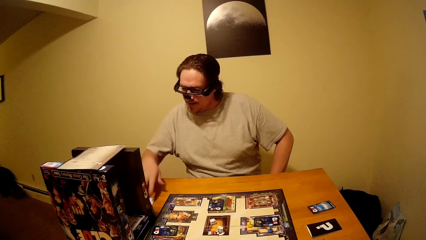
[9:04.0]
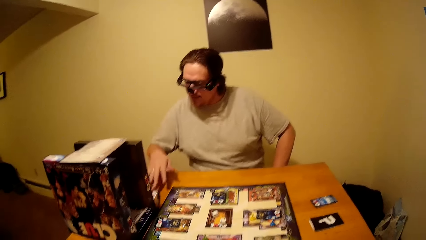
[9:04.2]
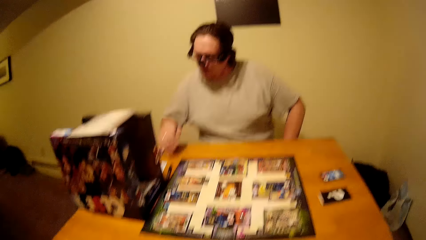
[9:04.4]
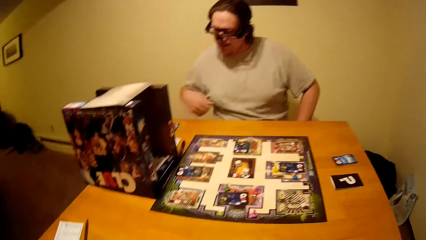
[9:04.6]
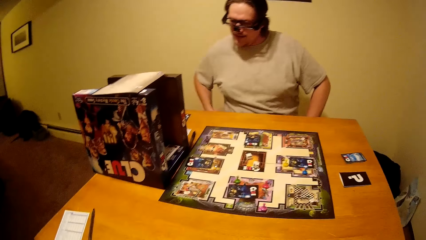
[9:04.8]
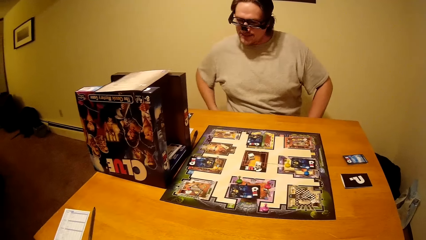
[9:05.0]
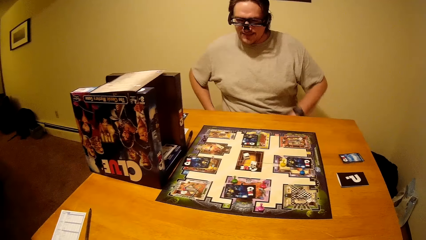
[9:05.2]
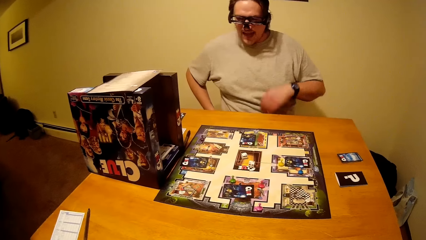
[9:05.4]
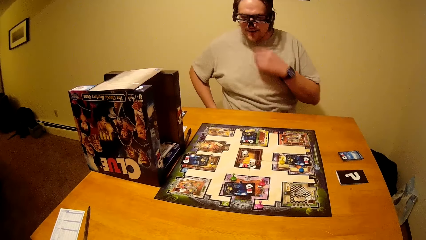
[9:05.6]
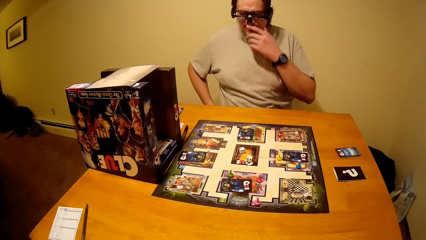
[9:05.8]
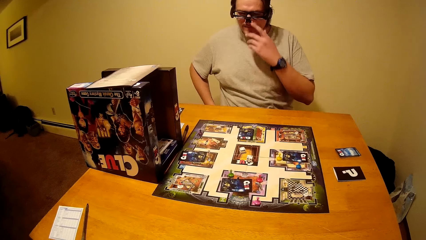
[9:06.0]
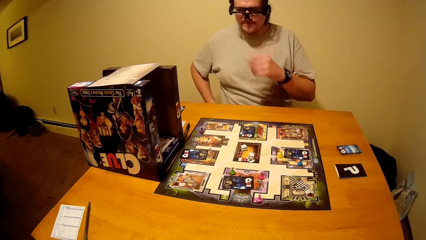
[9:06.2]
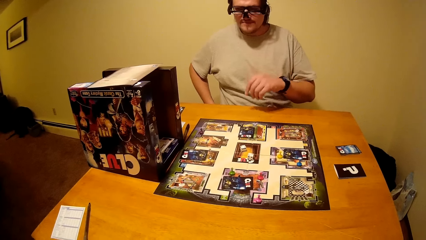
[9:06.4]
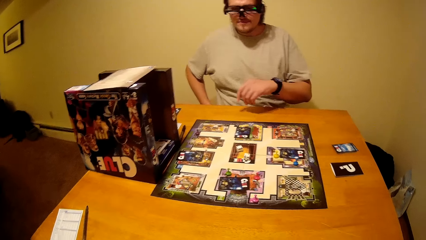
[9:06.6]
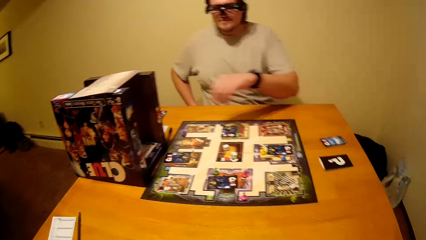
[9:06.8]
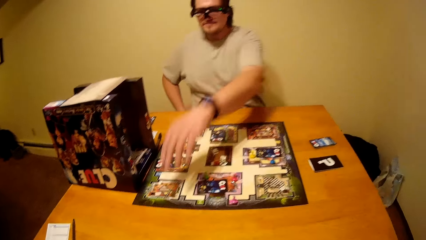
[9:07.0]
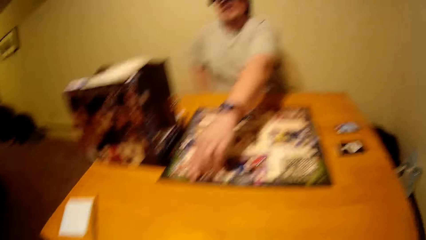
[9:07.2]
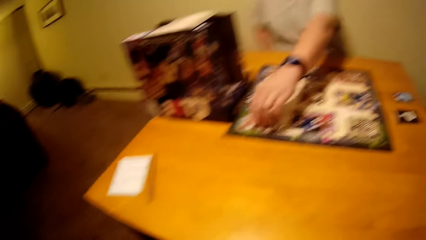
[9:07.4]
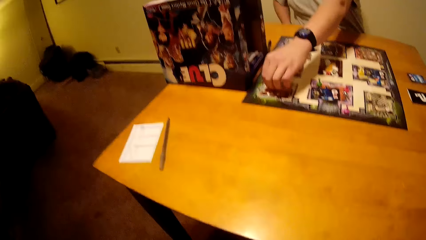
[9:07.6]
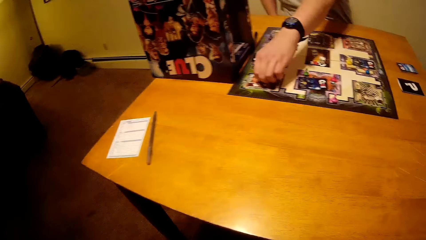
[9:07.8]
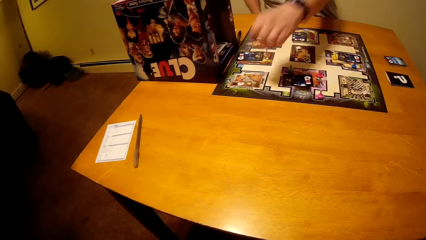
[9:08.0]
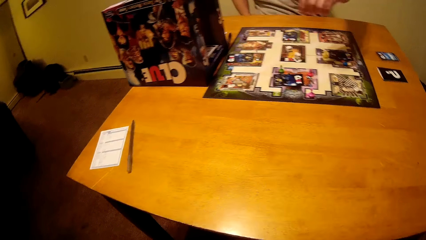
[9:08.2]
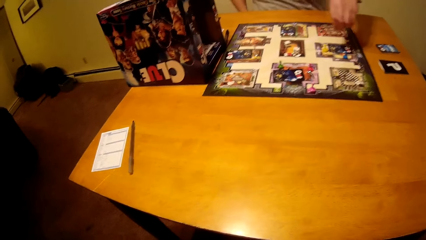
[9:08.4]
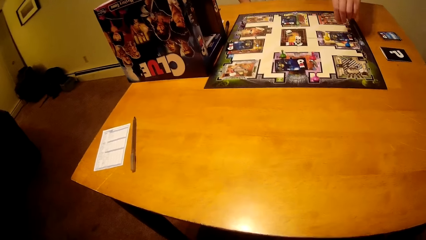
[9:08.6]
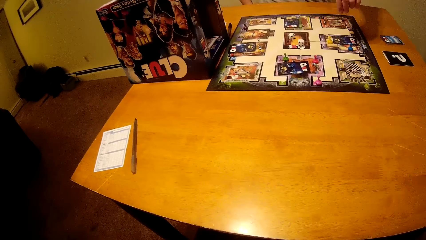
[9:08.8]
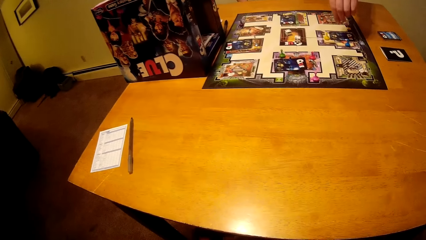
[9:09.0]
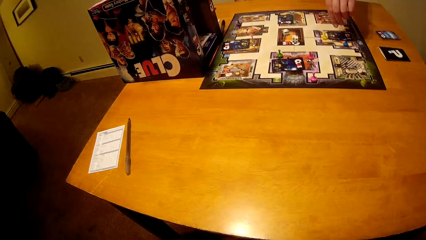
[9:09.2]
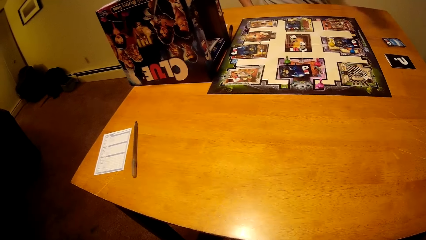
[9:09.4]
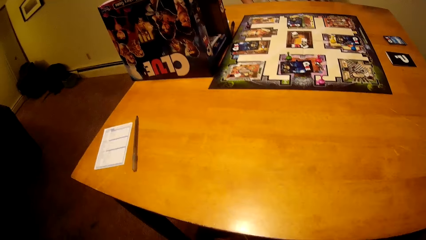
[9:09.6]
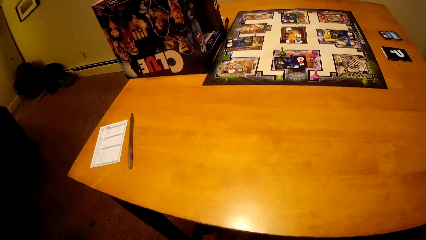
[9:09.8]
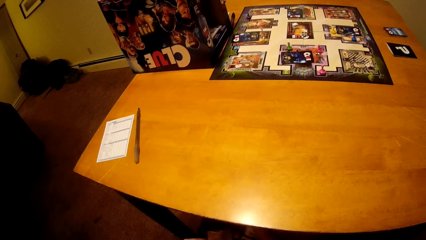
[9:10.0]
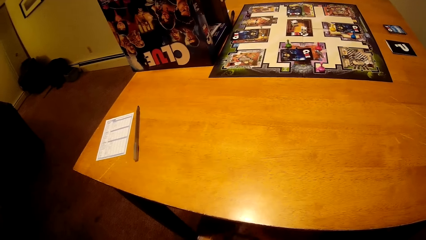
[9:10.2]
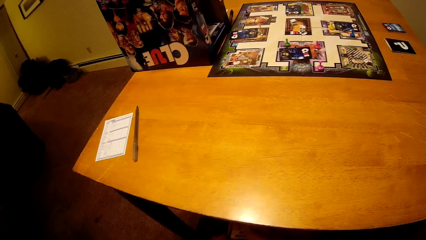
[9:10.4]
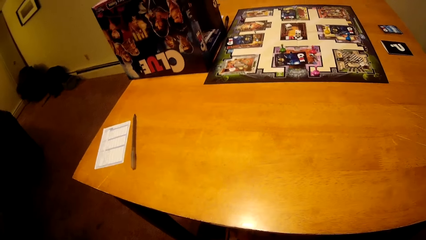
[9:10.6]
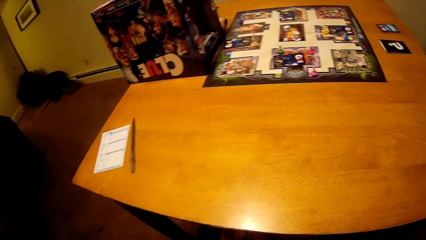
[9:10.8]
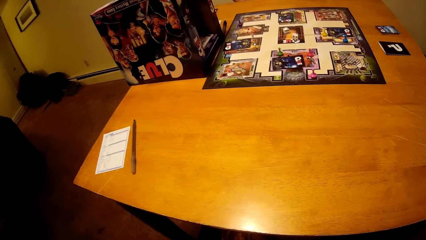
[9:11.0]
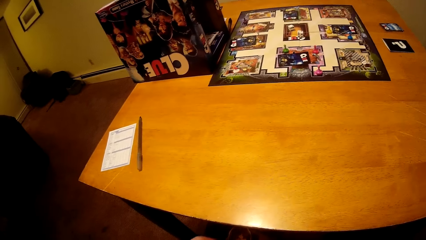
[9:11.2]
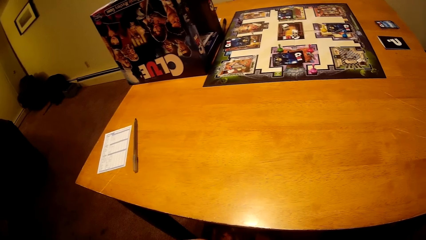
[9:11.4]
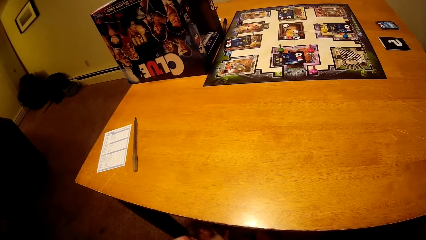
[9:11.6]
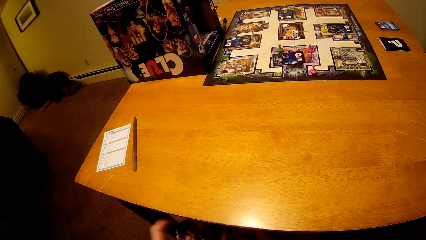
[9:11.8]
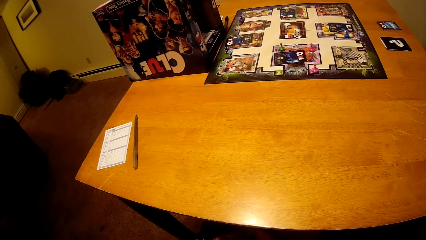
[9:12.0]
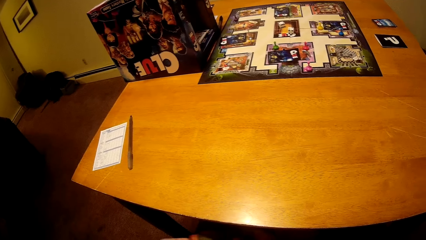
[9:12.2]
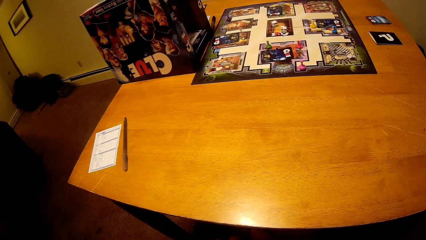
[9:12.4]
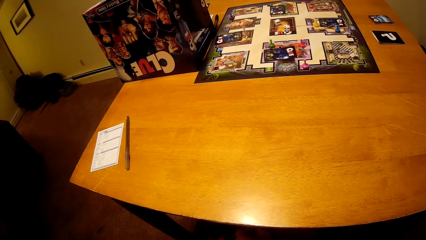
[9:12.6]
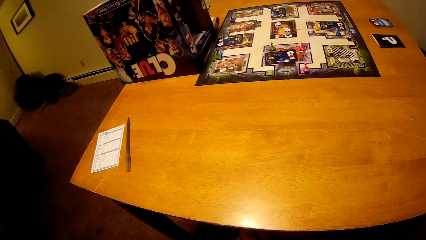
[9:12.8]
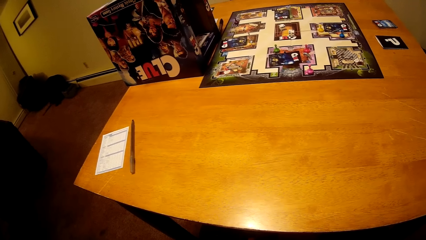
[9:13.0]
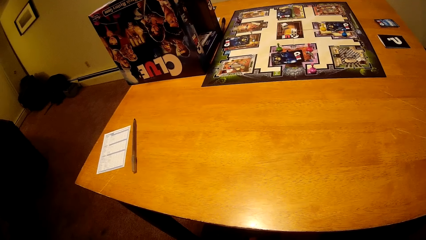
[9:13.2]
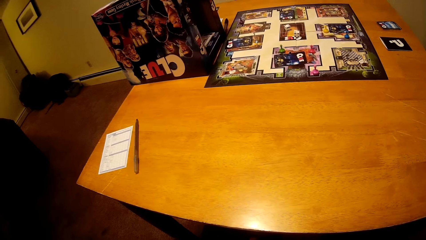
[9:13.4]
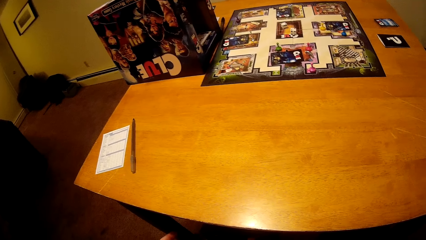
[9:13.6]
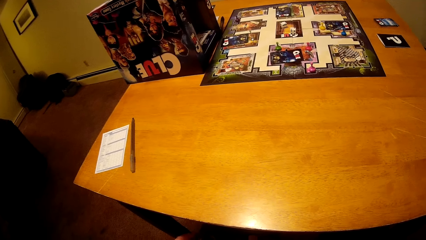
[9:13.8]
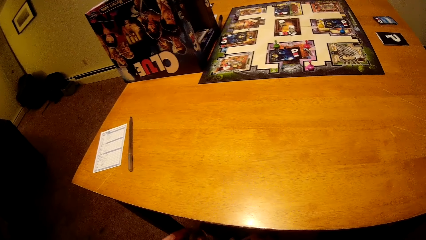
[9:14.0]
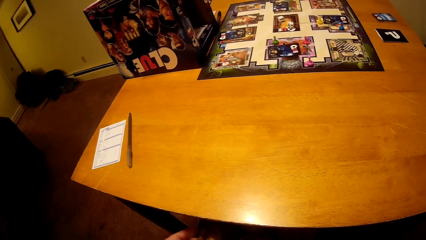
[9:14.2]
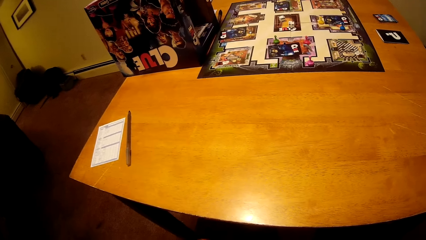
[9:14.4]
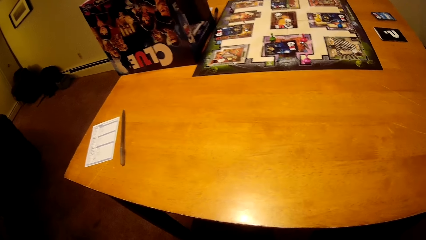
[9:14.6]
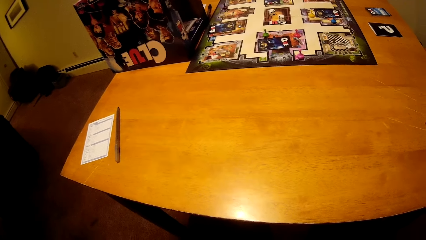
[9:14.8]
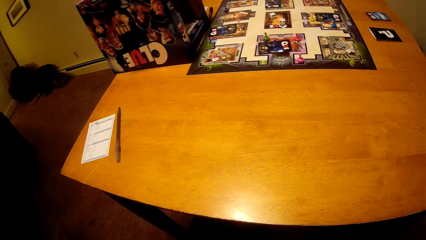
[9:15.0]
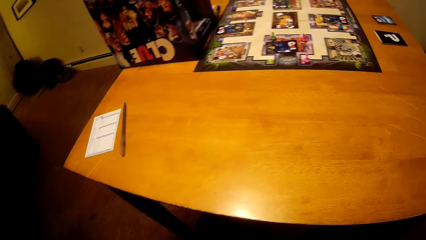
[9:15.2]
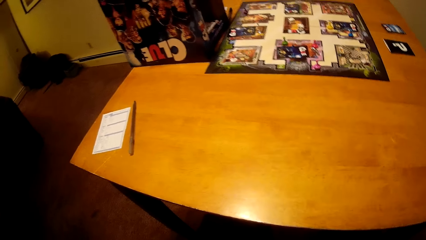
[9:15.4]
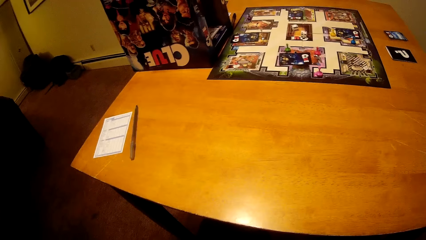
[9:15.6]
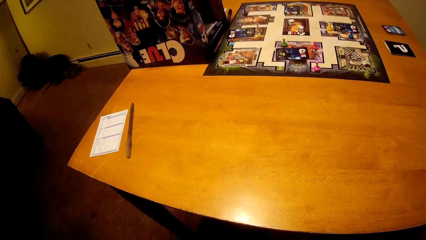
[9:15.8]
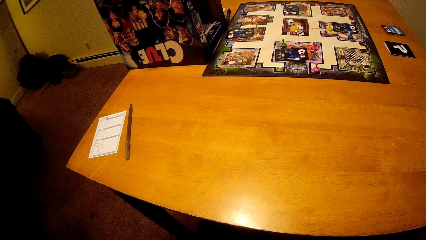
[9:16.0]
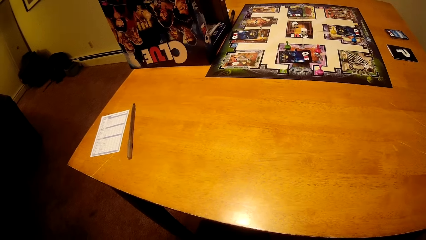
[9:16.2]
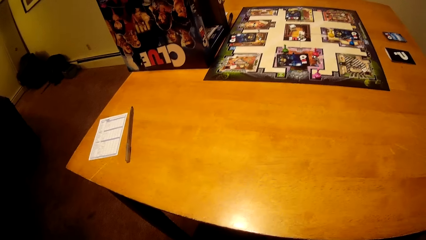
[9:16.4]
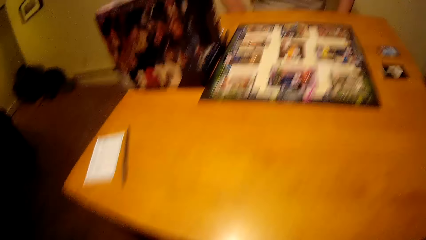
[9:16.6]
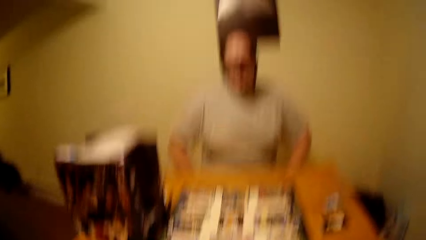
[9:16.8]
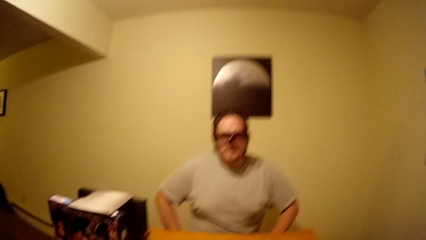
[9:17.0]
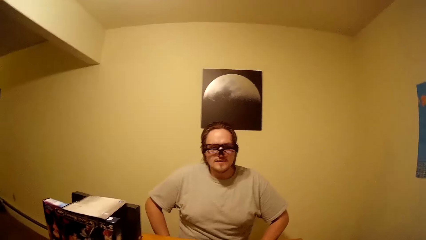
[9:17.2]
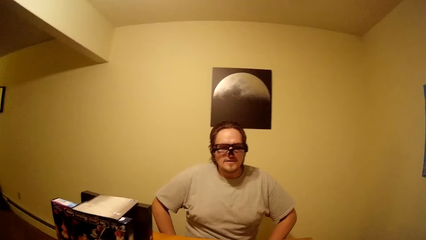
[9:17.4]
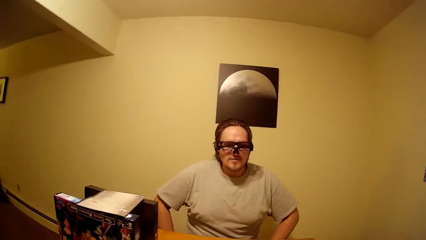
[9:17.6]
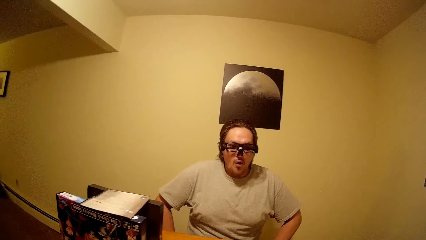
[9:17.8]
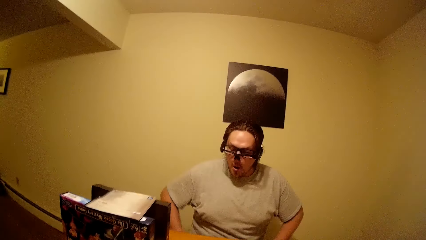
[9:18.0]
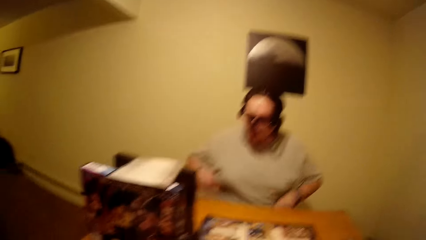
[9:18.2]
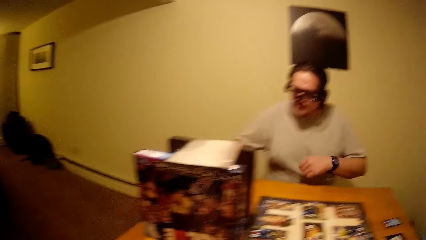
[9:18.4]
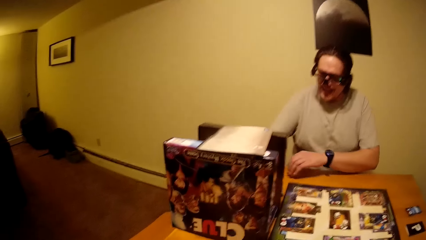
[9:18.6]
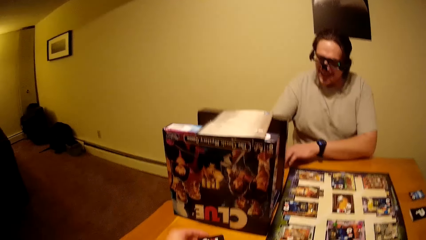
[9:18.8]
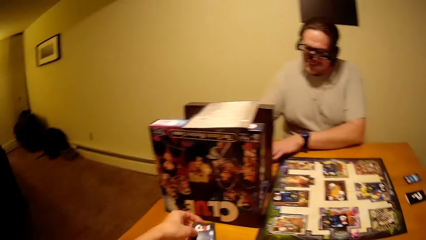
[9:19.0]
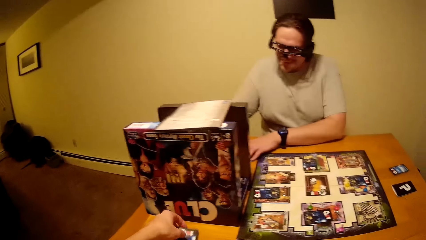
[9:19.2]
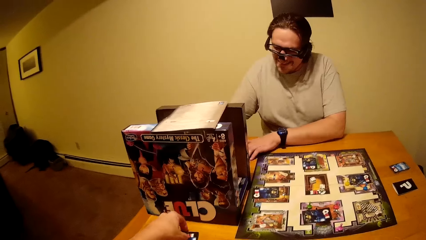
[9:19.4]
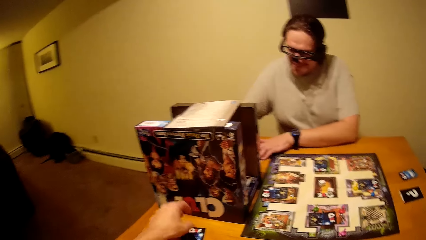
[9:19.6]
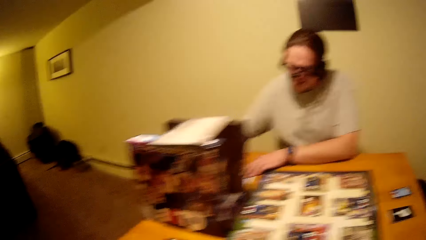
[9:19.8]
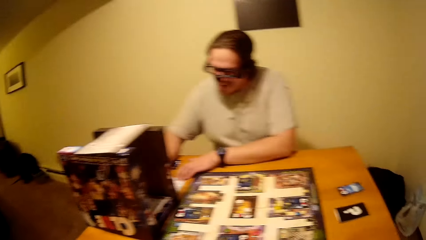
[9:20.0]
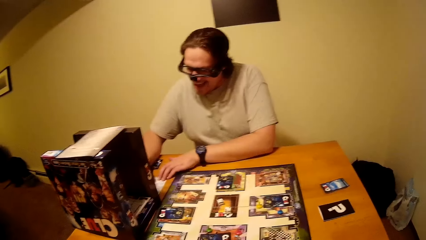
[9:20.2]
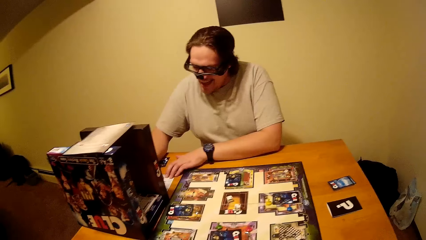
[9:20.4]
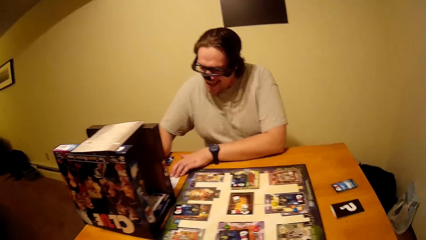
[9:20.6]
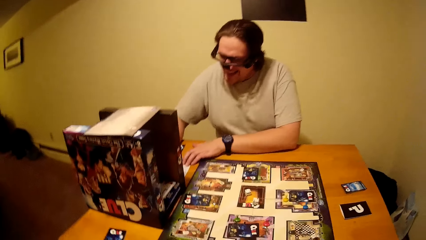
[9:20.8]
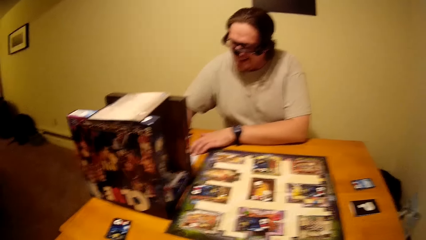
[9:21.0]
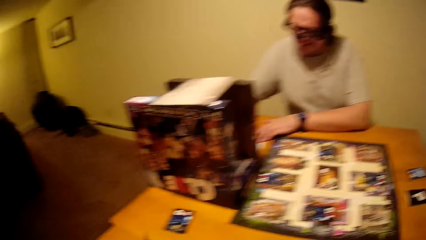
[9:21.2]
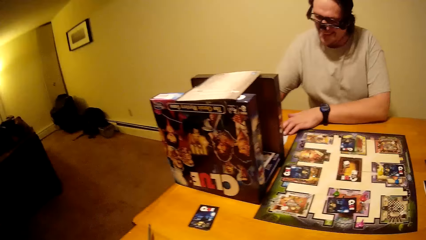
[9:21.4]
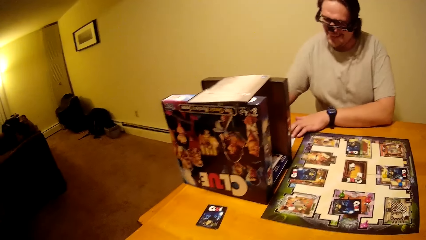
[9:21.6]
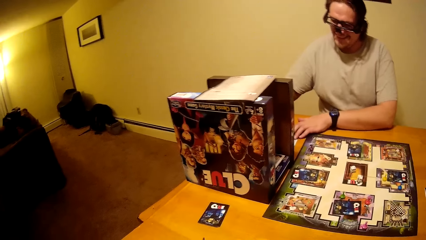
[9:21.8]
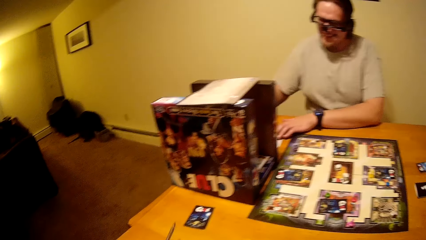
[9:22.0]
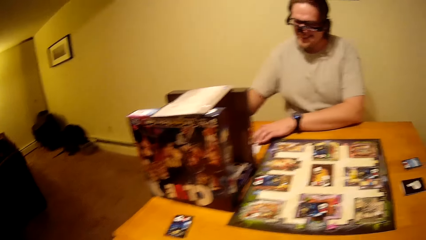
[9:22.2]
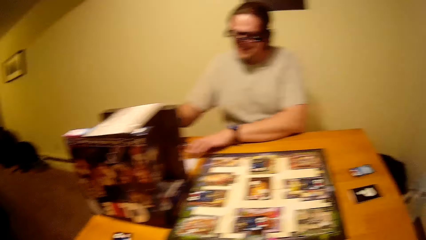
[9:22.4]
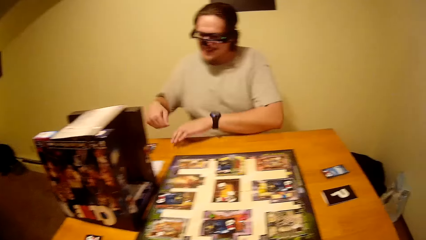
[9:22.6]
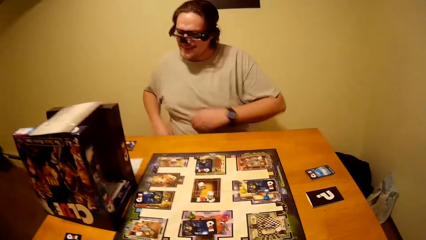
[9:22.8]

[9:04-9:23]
A man holds his mouth. The man pulls his hand off the mouth and plays the Clue board game. The camera wearer watches the background. He looks at the man. He holds a card. The man raises both hands to the table. The camera wearer places the card on the table. He pulls his hand off the card. The man writes on a paper.
